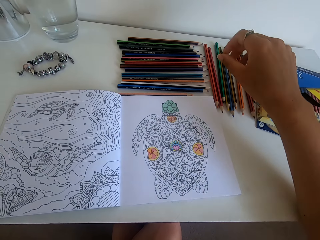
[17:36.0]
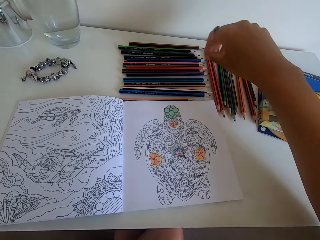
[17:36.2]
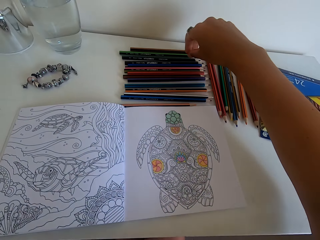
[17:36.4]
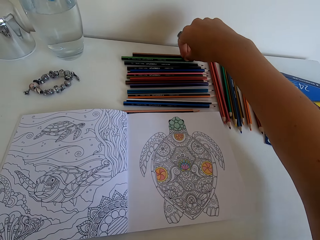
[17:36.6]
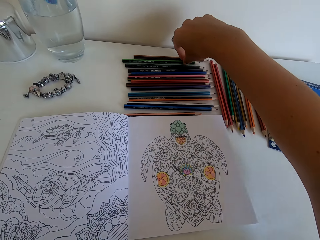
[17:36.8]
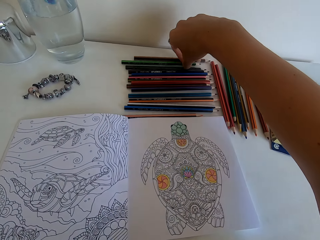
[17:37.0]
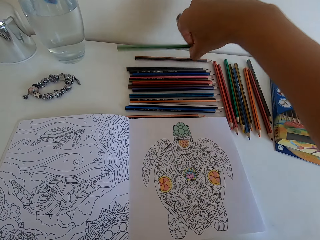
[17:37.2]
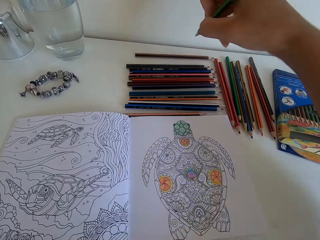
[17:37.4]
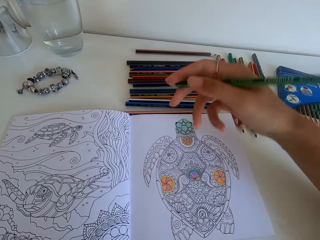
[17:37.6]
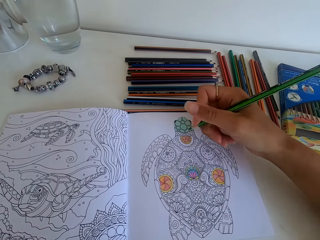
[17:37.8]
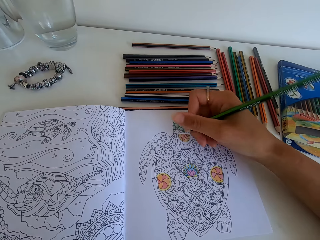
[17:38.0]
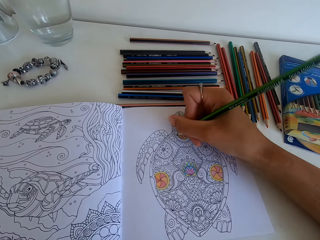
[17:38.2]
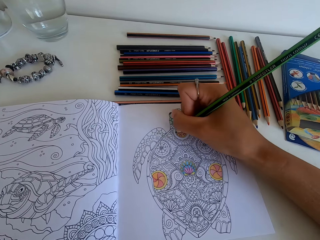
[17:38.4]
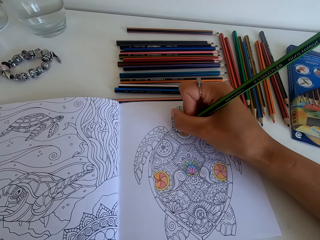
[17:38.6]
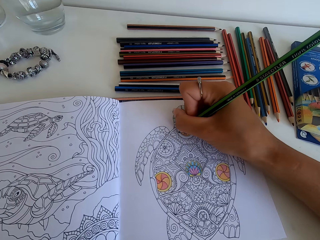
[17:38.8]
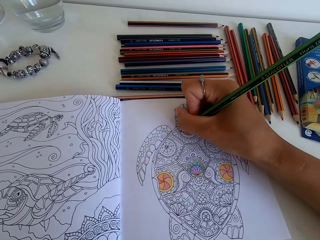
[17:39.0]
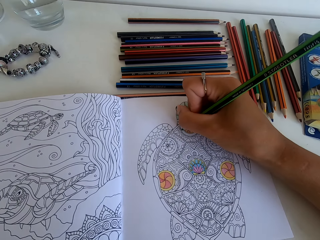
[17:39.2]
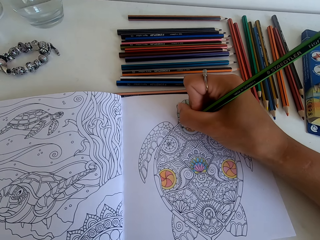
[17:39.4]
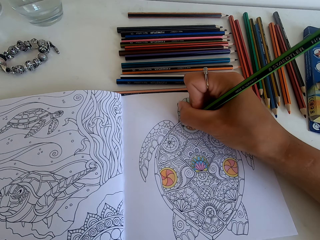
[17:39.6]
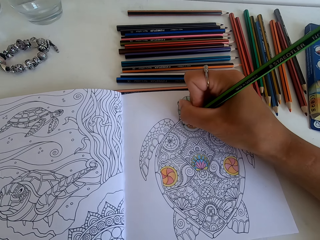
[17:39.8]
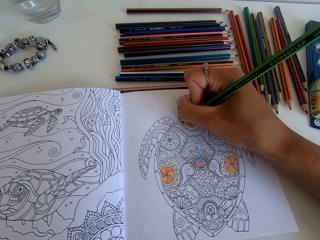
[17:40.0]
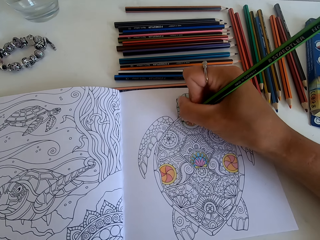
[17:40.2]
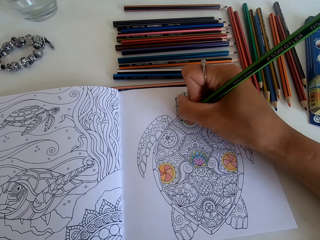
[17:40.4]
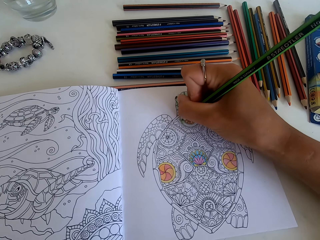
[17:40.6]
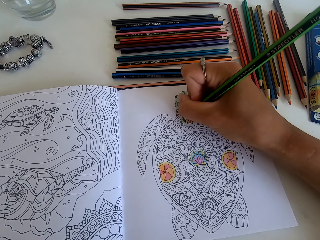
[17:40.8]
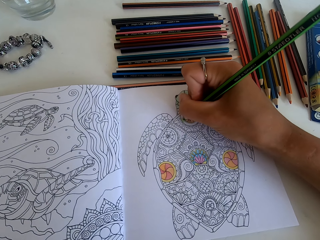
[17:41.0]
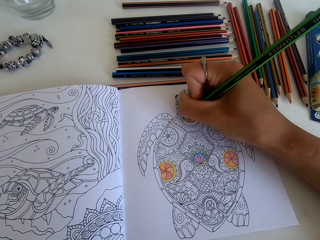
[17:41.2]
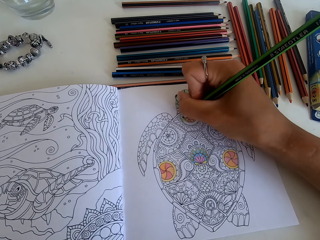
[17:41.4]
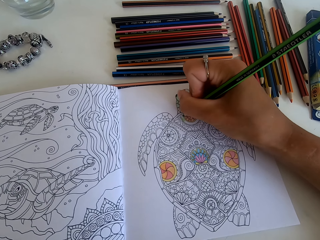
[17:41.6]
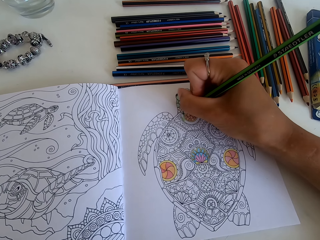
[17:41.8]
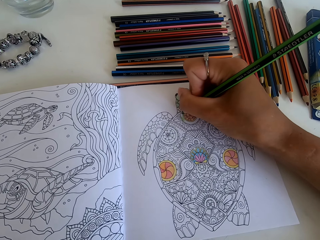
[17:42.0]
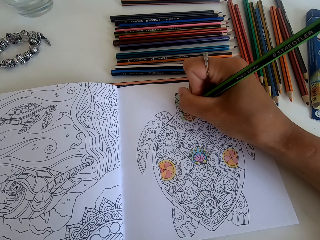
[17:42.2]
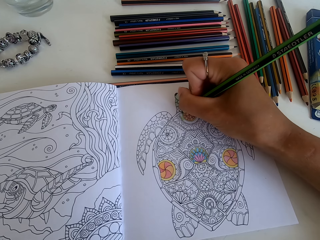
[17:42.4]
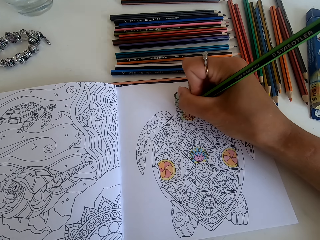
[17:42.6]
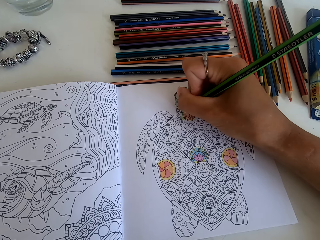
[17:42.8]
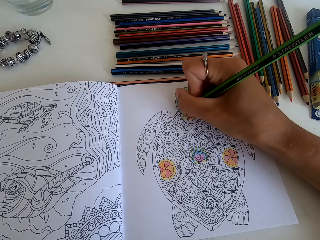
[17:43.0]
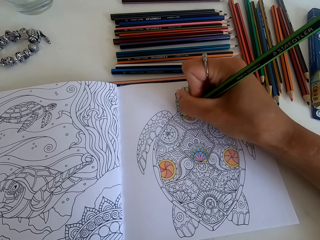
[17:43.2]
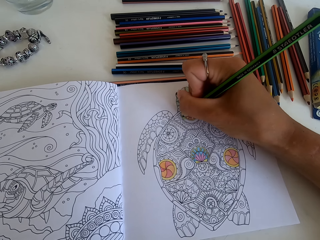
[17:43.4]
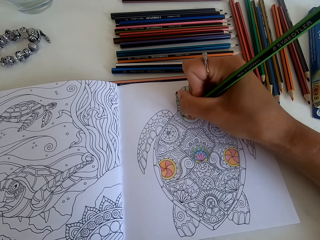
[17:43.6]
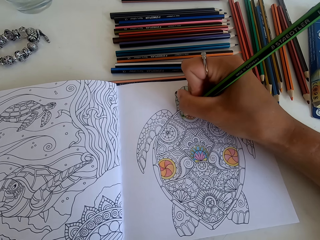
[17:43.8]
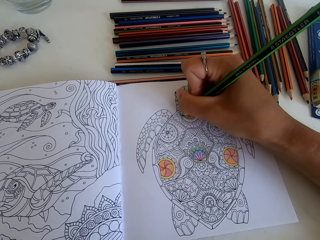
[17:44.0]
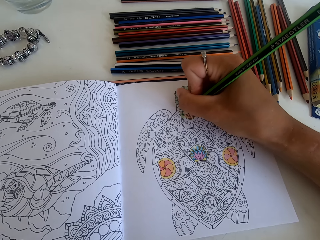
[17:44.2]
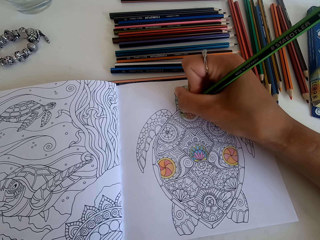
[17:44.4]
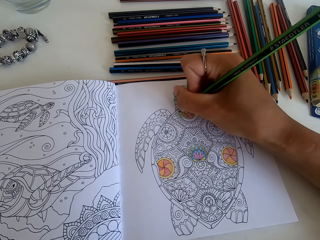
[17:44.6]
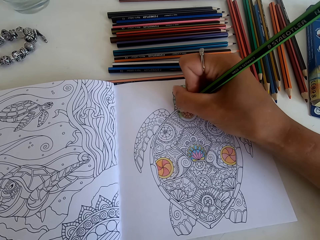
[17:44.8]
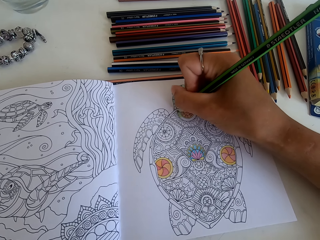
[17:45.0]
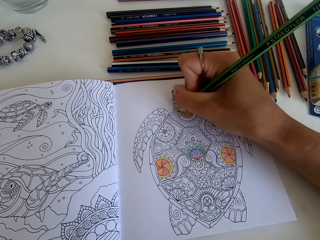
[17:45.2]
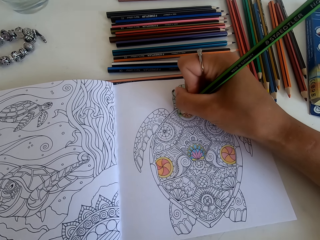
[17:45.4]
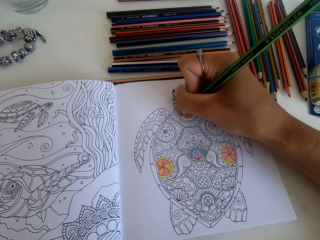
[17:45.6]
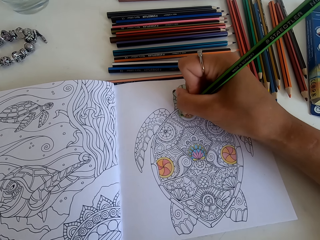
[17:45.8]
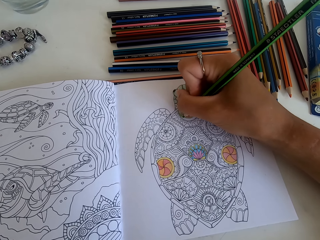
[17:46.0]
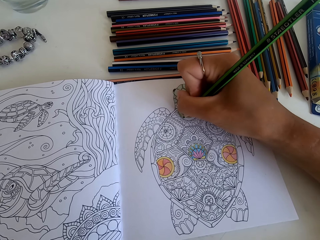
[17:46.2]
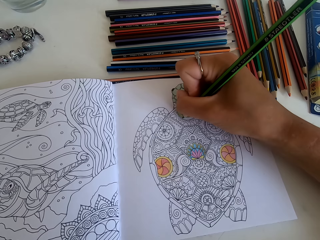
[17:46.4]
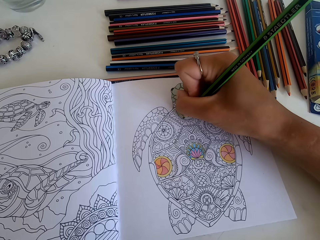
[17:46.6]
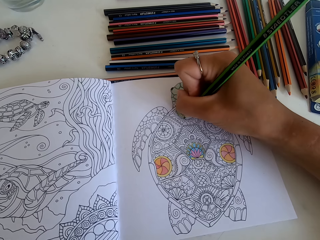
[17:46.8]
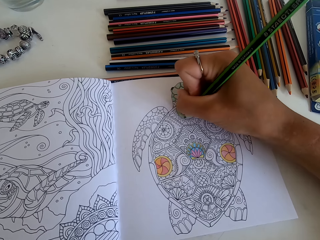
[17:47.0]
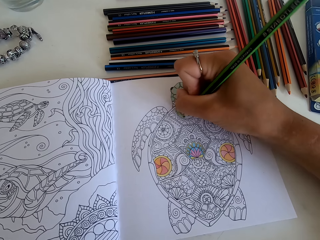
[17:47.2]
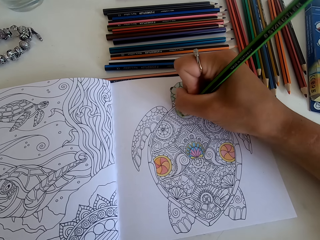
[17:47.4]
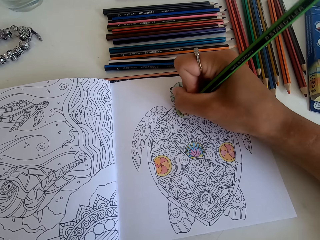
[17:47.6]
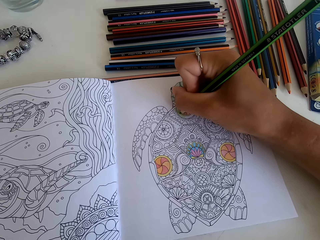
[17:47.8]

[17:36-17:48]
The camera wearer picks up another color from the table. They color the picture.

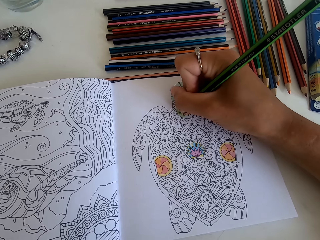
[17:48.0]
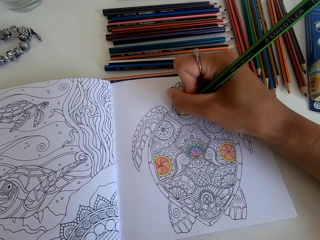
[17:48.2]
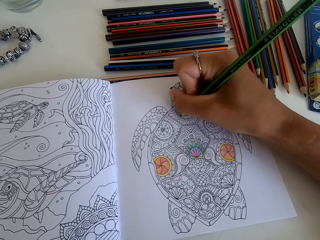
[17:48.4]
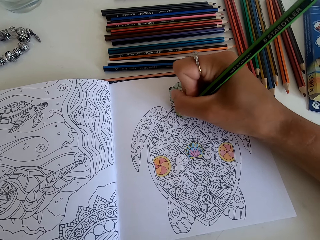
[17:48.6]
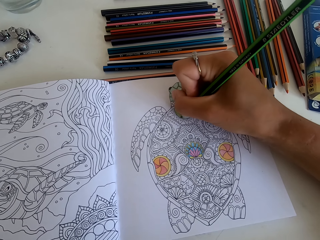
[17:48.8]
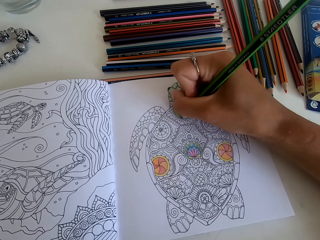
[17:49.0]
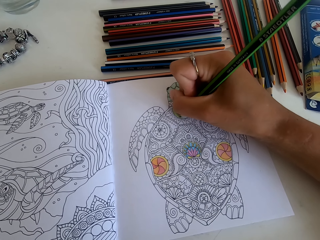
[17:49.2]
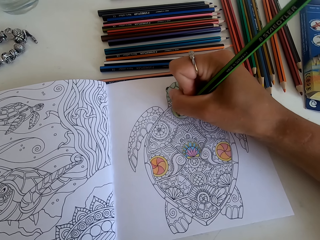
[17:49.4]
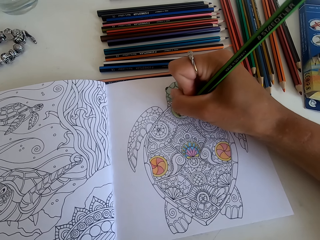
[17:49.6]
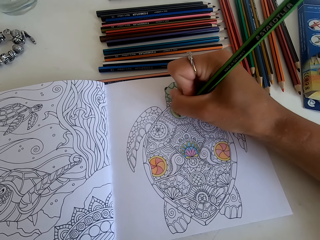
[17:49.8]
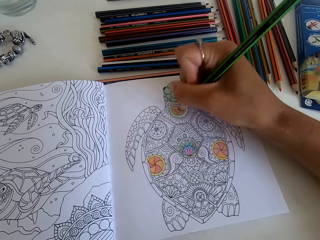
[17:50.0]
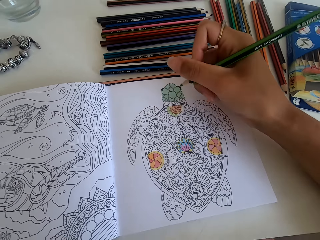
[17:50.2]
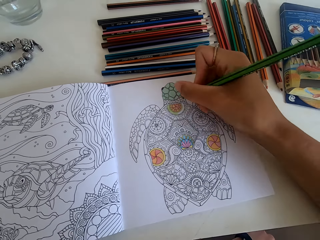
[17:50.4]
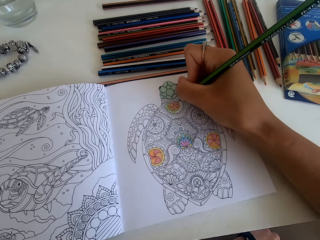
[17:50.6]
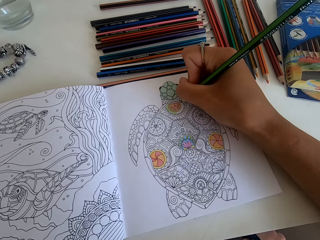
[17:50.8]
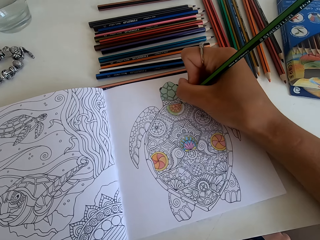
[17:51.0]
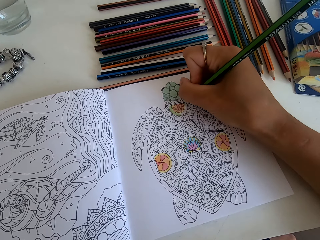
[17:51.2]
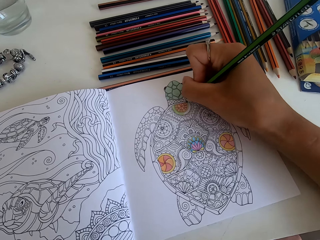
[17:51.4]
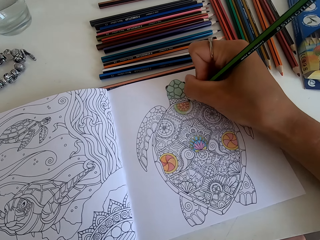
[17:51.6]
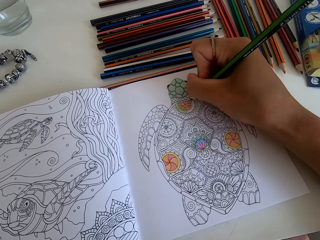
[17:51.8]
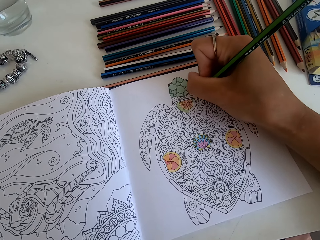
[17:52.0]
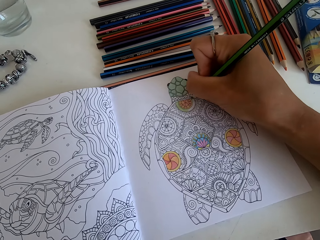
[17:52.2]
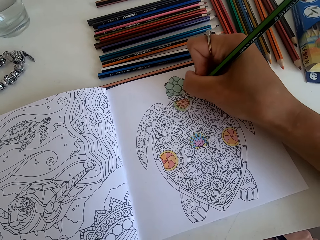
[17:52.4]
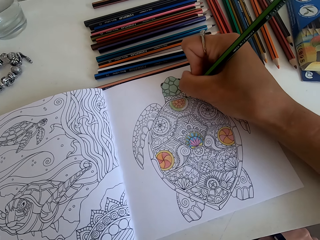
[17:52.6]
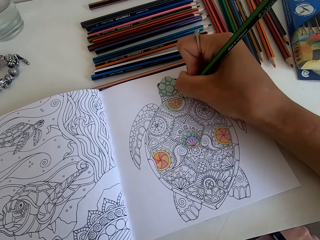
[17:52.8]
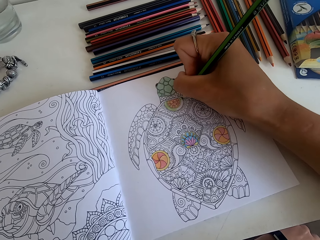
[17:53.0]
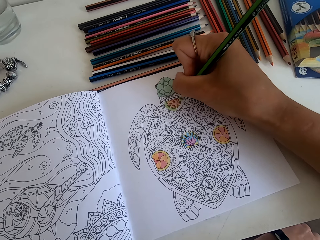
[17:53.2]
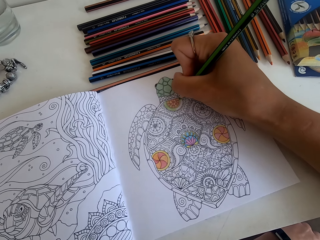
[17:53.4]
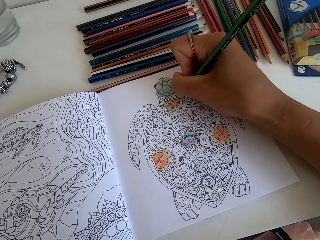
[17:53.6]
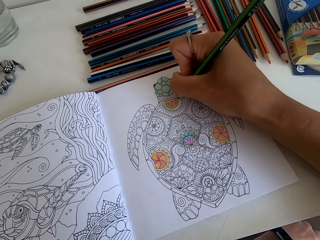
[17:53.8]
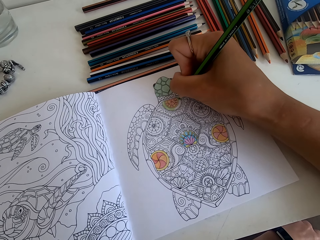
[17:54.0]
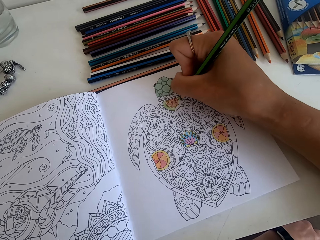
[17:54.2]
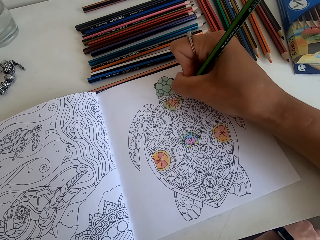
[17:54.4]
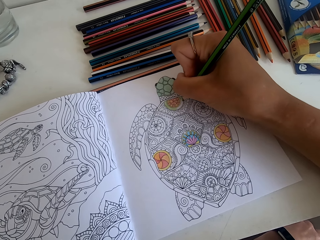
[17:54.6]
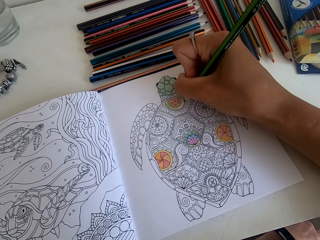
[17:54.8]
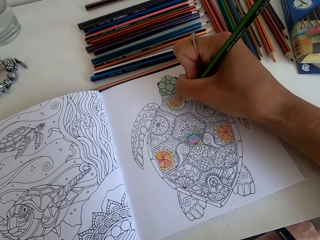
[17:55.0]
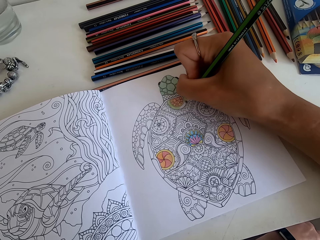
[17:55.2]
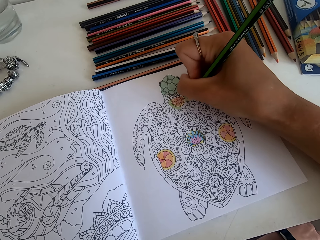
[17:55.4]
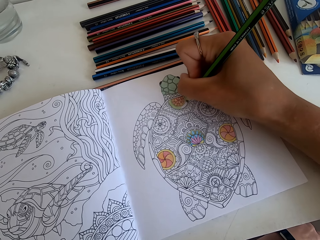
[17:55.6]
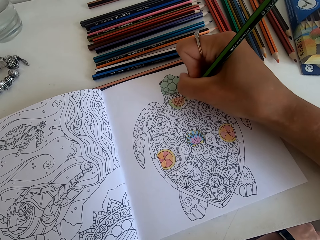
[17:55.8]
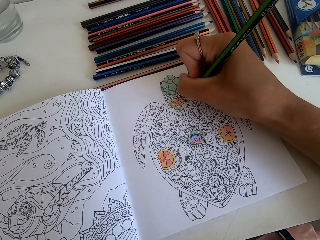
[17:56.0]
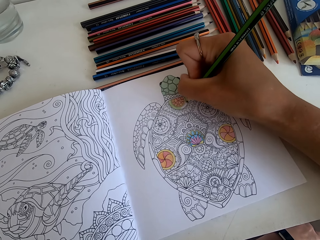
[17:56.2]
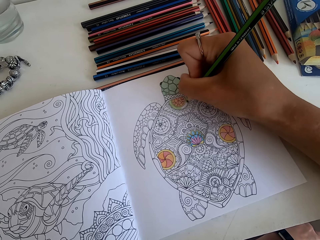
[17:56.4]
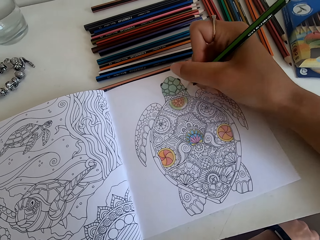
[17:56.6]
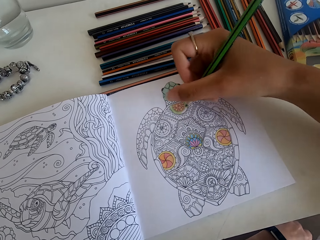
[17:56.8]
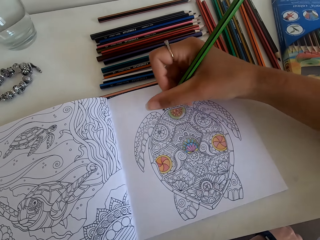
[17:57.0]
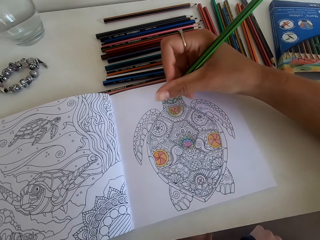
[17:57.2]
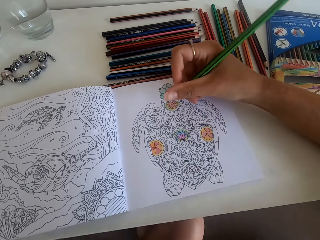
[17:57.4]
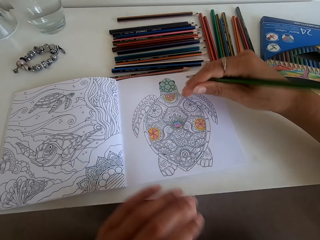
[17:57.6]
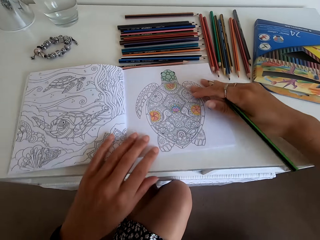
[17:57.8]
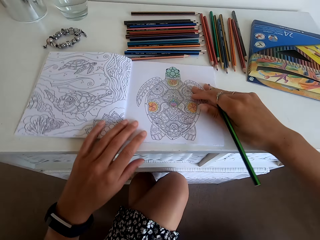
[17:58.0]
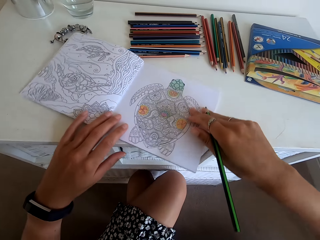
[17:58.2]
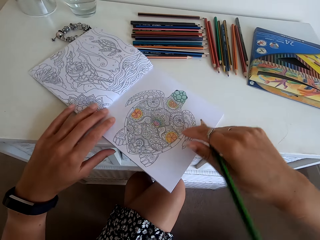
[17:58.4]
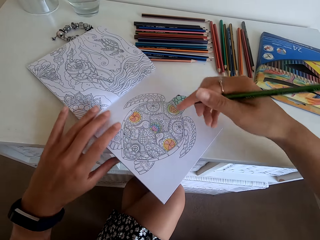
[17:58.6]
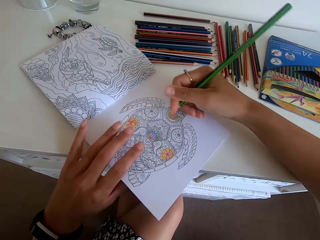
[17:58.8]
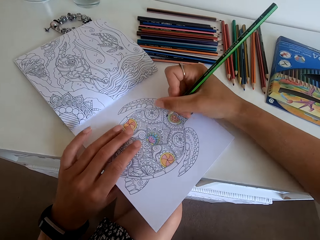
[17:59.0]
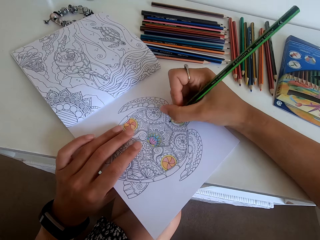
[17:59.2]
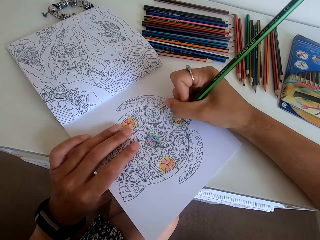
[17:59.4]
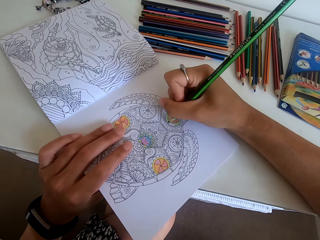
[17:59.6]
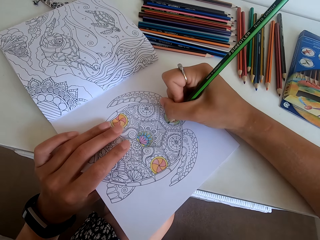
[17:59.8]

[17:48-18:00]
The camera wearer turns the picture upside down.
